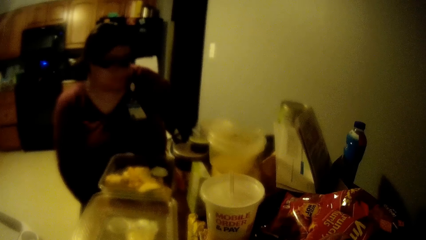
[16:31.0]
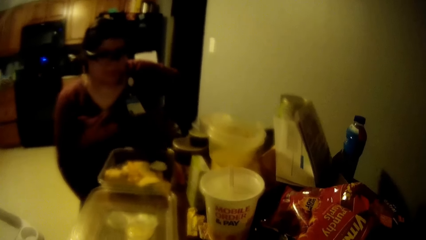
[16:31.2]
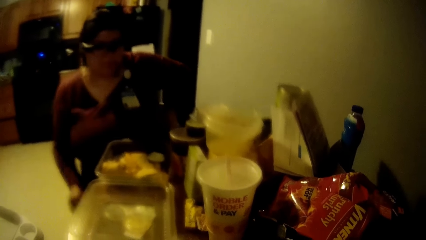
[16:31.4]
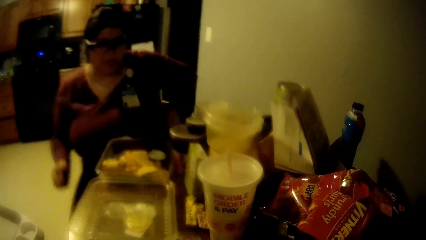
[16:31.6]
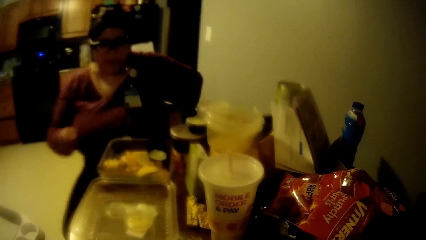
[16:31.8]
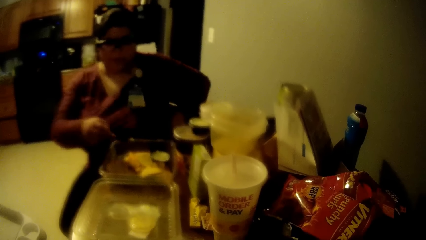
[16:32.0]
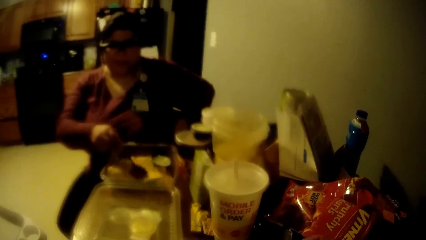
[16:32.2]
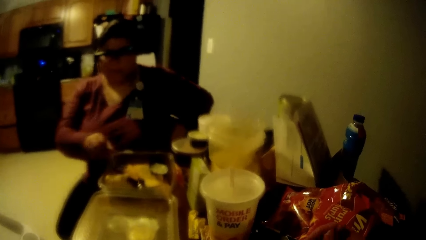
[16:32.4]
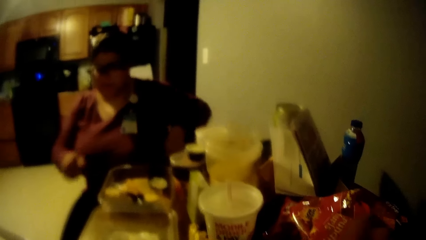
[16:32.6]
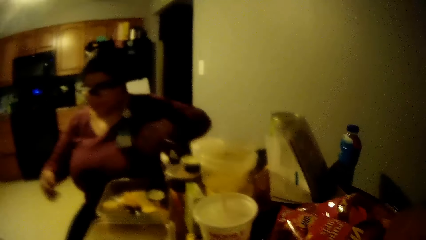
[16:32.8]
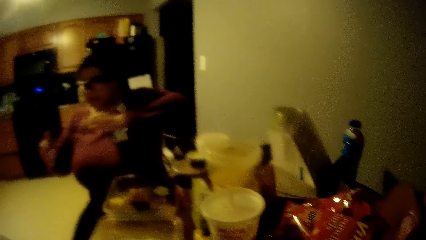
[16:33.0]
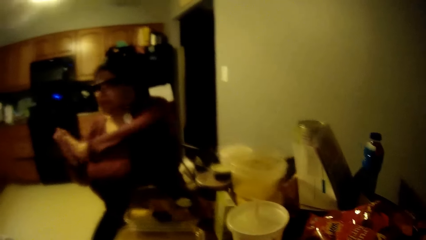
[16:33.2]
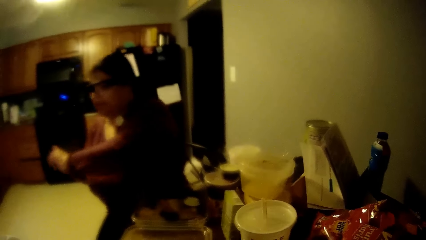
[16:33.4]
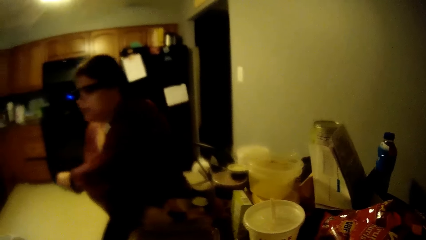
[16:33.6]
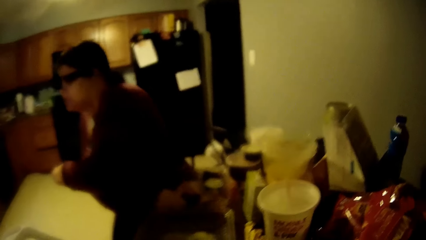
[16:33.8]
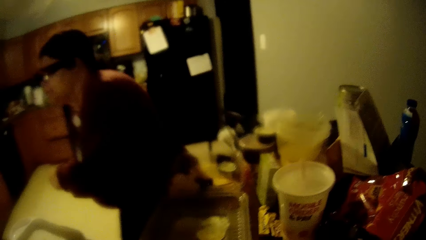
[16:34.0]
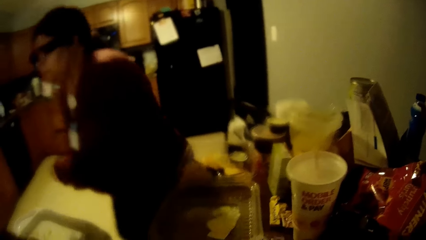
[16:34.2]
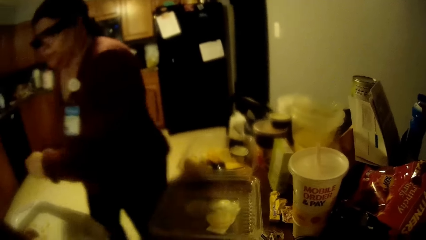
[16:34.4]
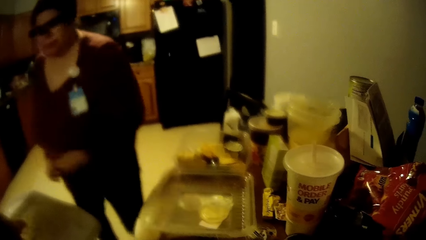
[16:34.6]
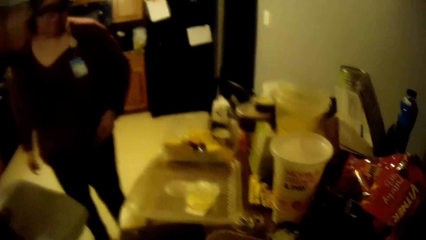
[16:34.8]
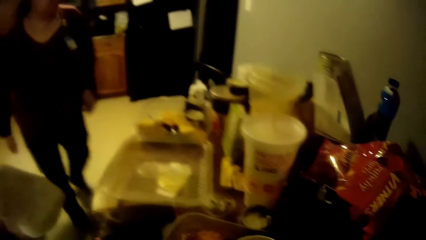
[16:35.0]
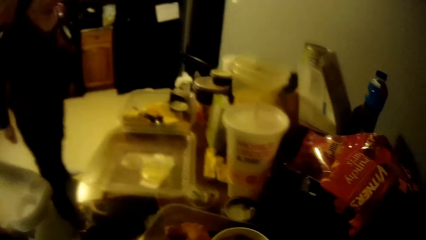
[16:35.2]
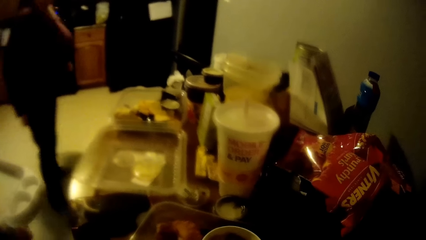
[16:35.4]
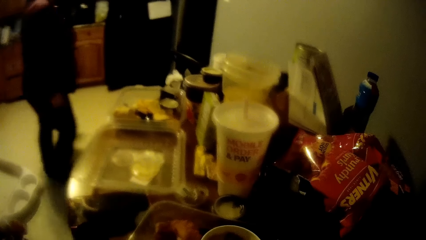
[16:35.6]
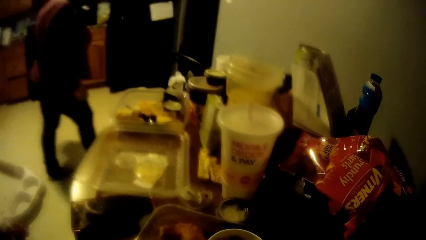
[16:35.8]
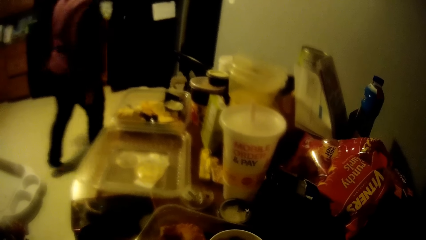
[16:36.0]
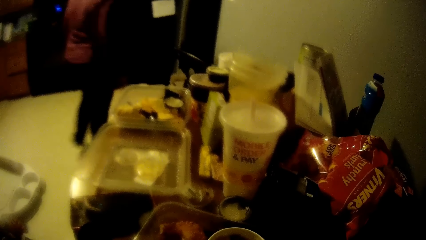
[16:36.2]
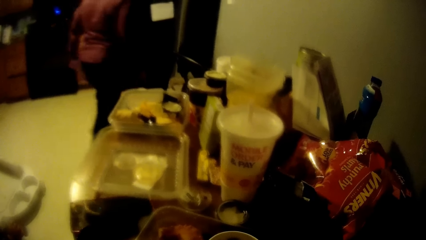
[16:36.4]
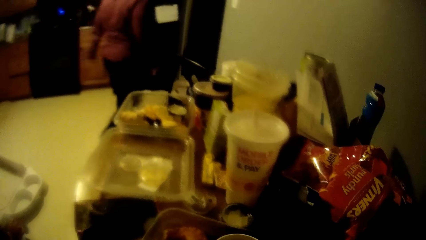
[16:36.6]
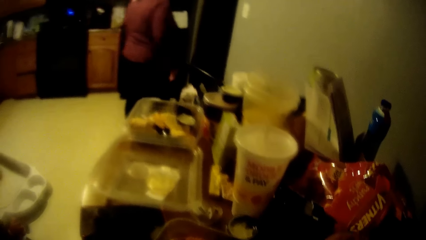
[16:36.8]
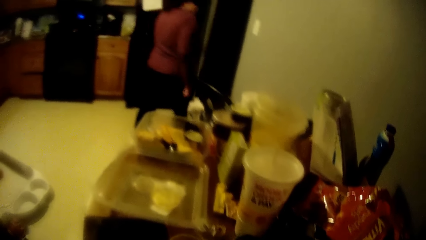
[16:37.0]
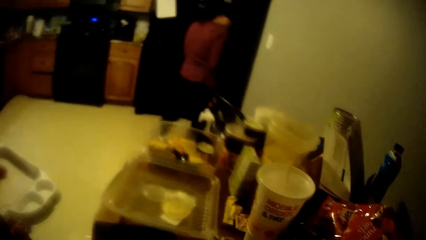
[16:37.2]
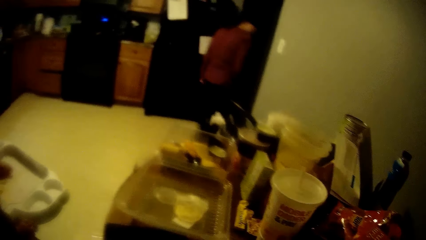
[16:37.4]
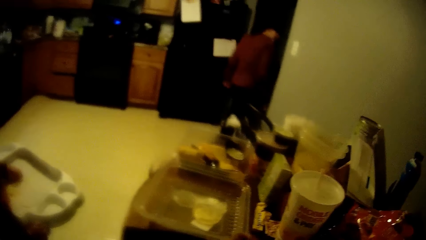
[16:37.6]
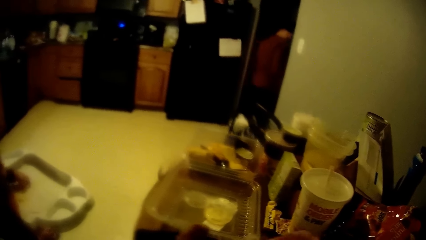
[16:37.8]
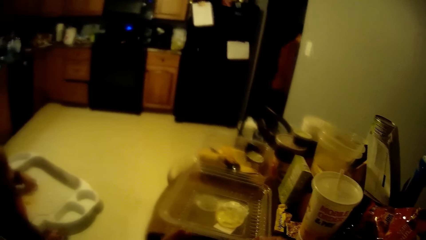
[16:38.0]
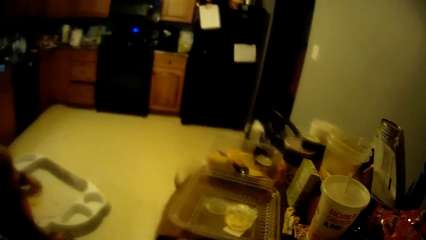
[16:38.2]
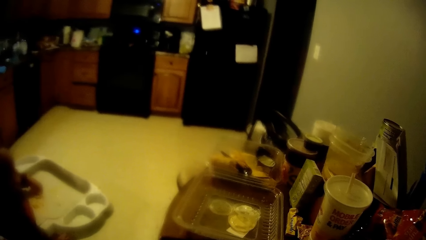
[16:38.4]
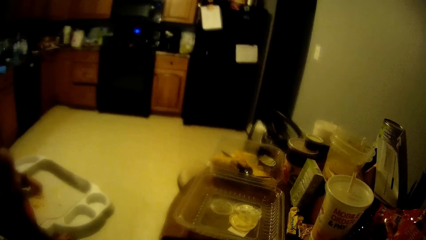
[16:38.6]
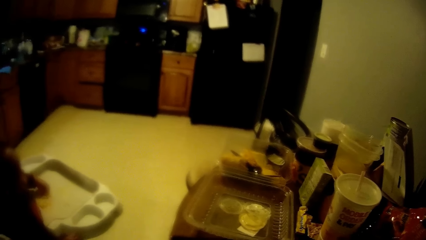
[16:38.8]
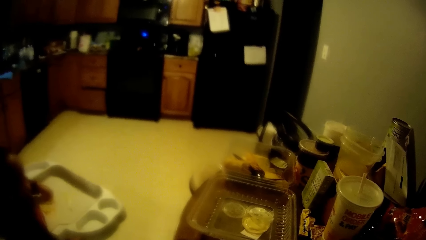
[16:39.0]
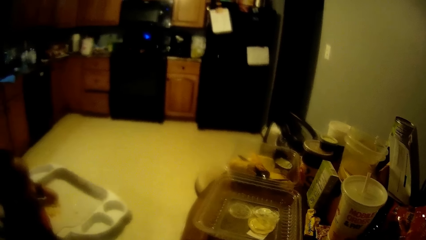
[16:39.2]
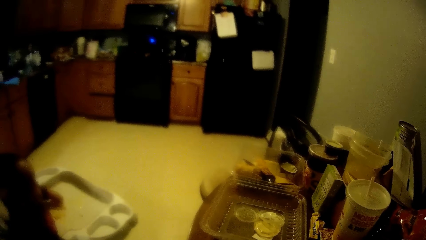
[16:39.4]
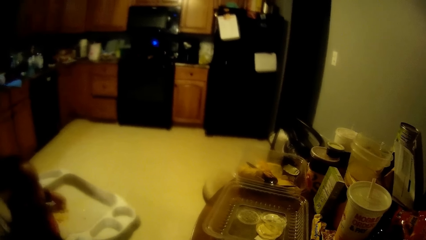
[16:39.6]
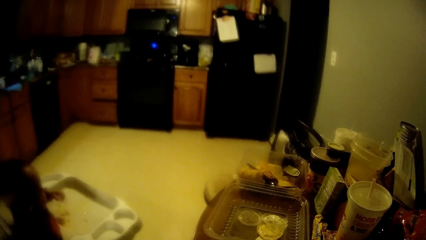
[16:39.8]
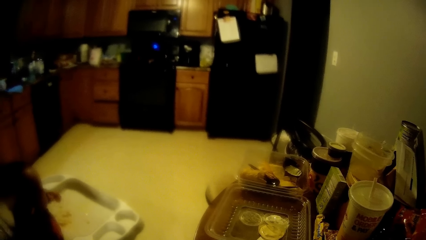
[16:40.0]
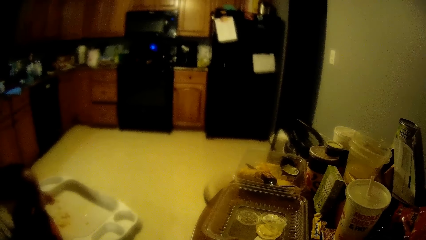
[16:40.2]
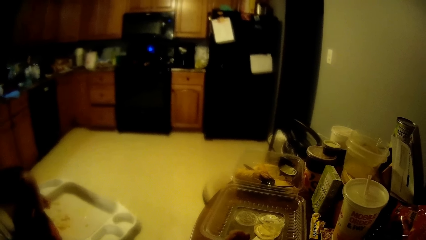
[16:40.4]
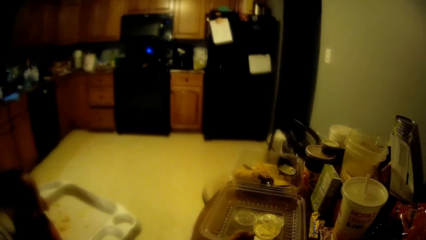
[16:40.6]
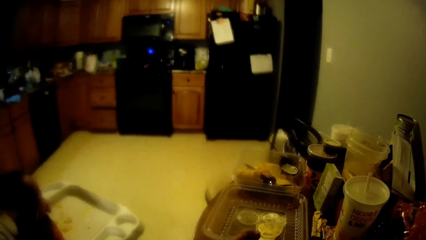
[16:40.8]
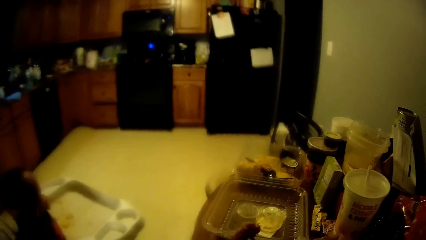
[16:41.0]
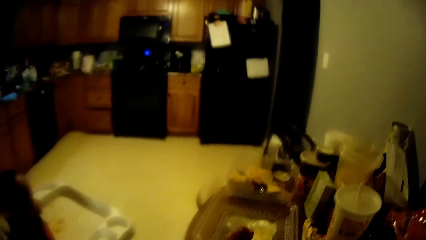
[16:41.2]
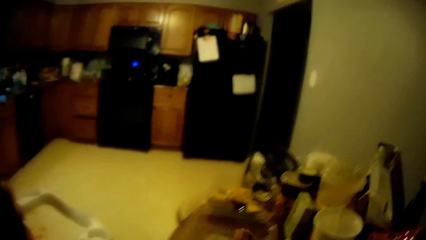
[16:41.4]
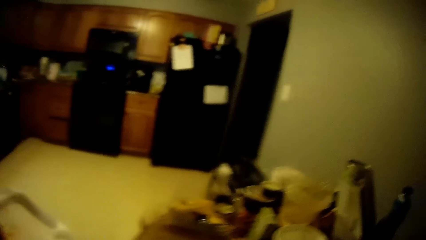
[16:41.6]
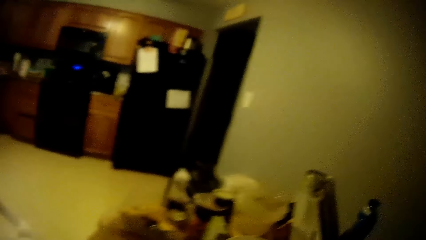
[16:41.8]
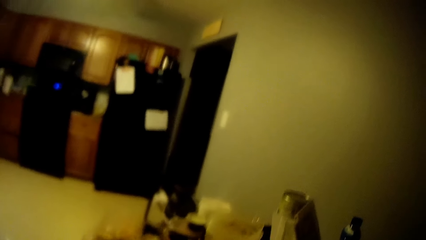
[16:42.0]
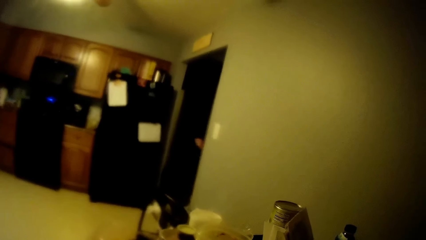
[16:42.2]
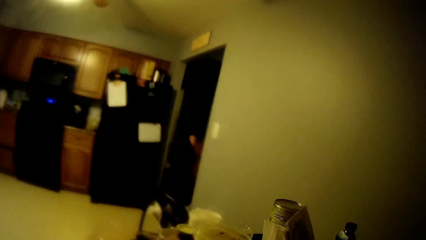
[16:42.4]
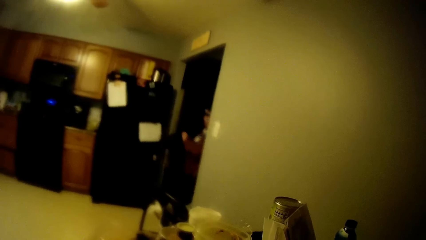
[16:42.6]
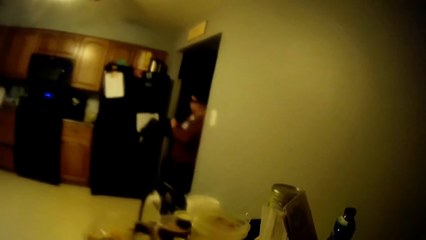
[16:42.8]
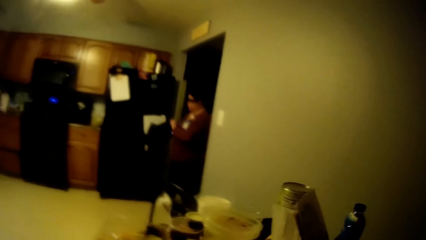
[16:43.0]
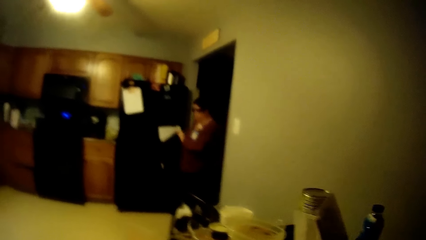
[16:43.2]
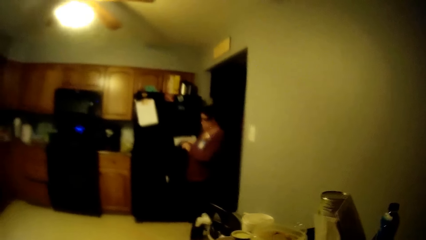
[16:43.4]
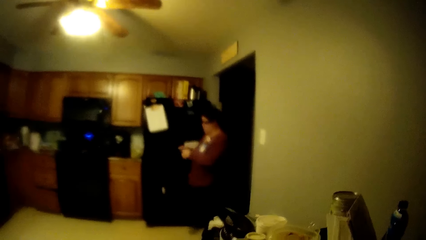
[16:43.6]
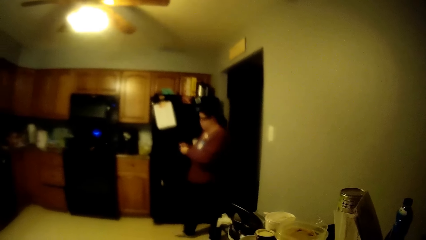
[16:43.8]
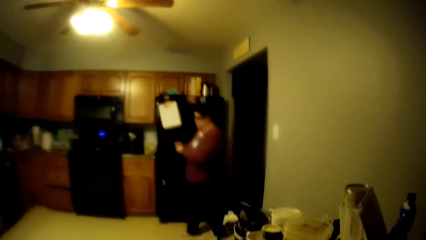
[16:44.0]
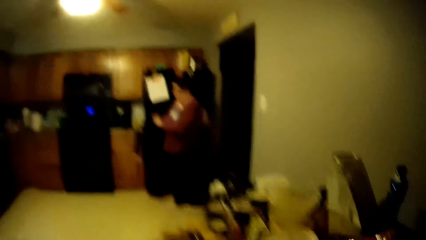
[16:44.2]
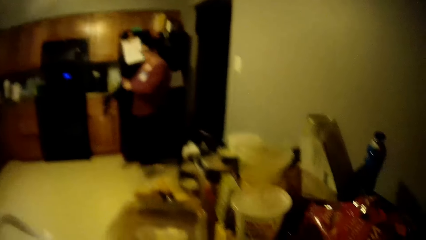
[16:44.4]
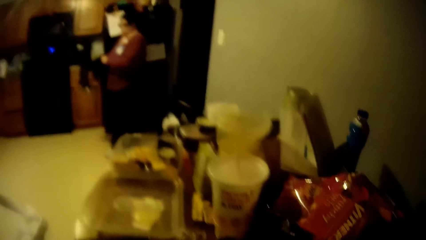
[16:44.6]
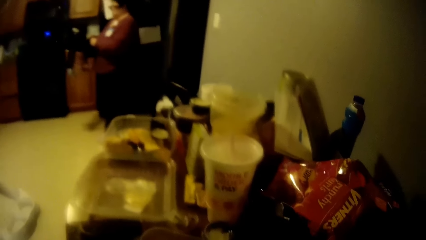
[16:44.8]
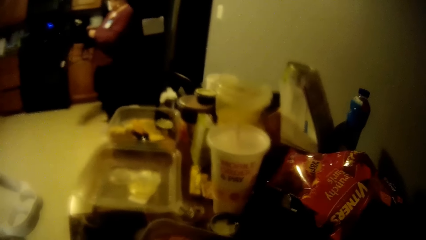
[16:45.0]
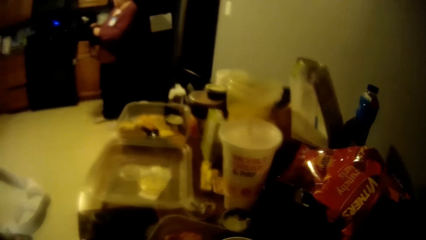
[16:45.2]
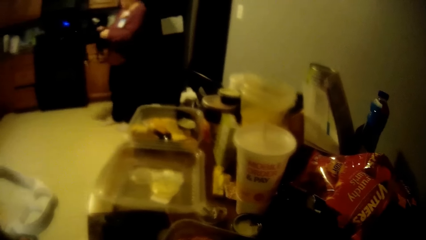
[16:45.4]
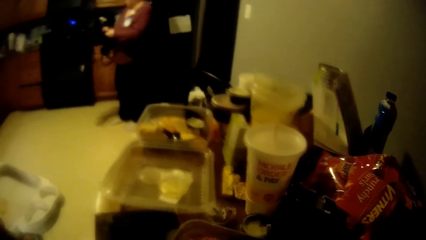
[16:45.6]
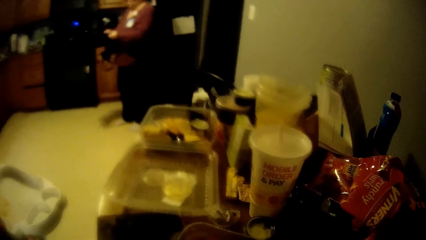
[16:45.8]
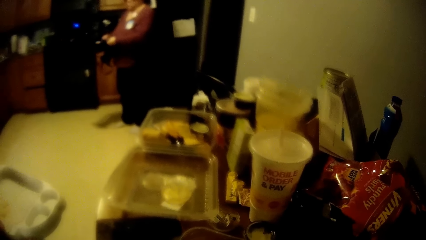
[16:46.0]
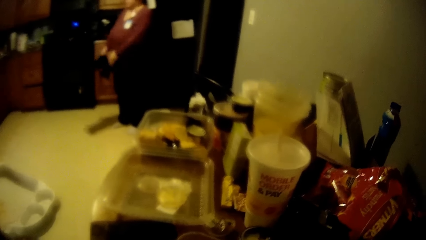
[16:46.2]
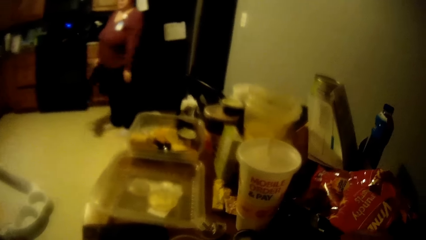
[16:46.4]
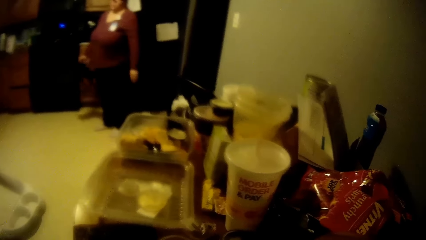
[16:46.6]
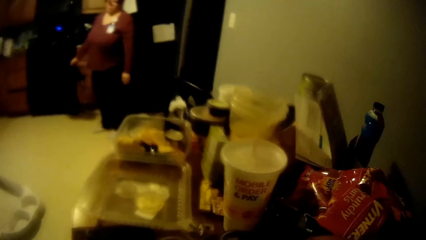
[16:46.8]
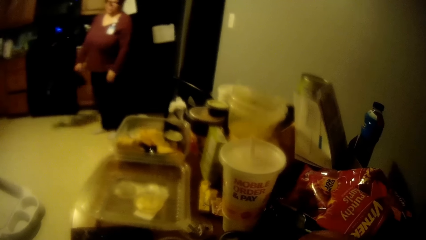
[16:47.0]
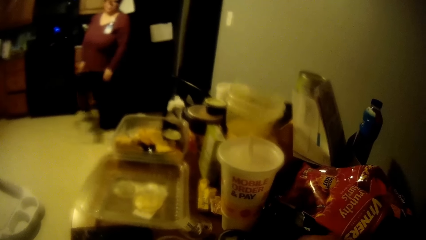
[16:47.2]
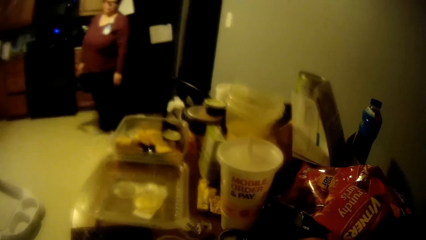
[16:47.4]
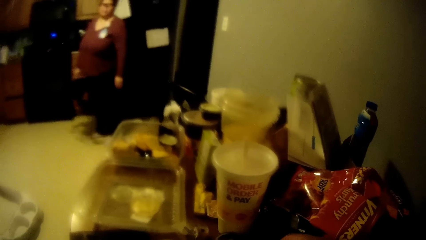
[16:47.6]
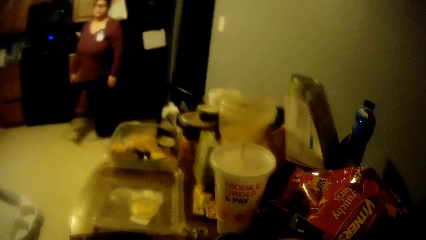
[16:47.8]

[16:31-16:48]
The woman drops a spoon on a plate with her right hand. The woman stands up from a chair close to a dining table. The woman walks to a sitting room from a dining room. The woman walks out of the sitting room with a black bag in both hands.
